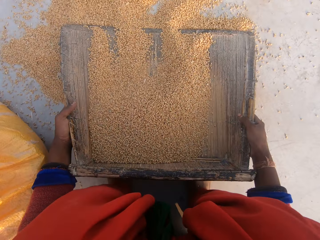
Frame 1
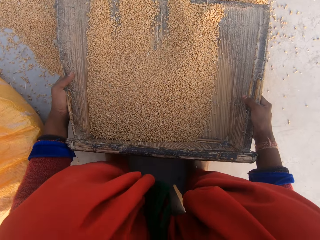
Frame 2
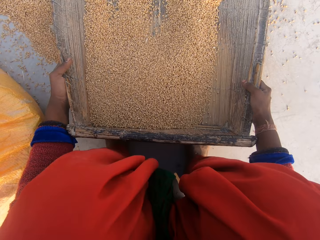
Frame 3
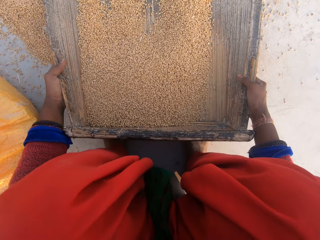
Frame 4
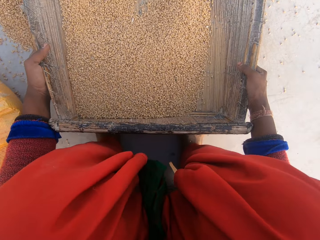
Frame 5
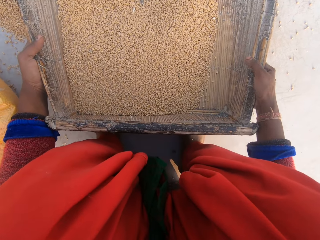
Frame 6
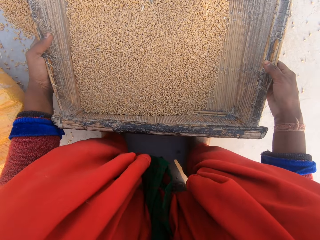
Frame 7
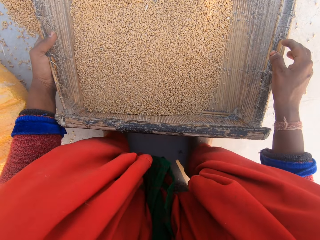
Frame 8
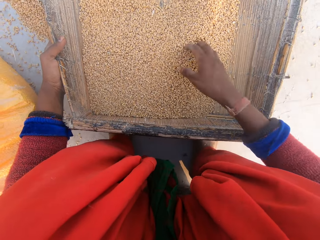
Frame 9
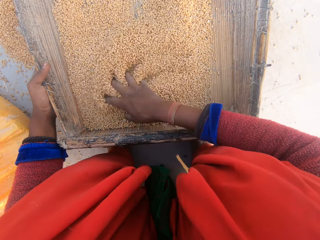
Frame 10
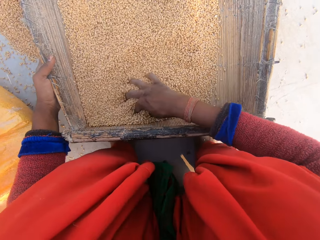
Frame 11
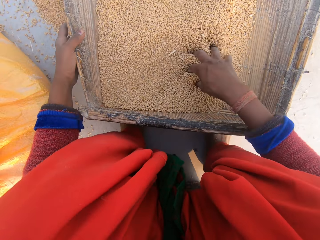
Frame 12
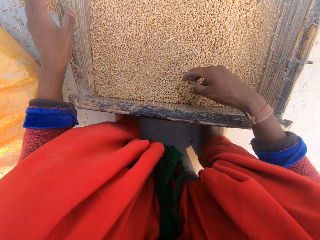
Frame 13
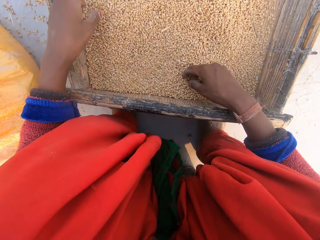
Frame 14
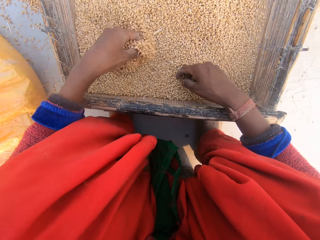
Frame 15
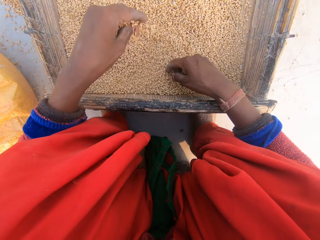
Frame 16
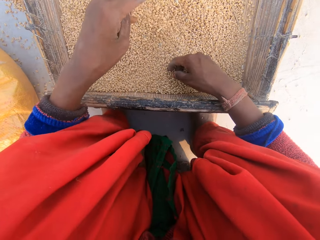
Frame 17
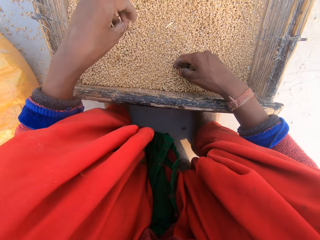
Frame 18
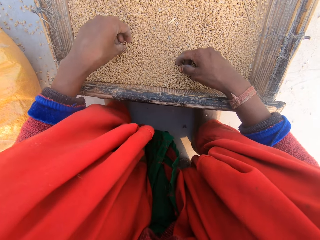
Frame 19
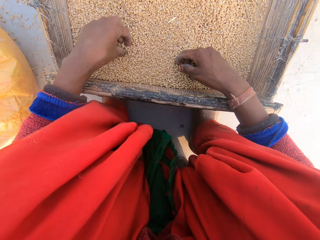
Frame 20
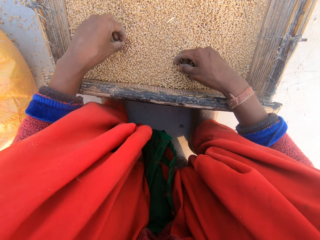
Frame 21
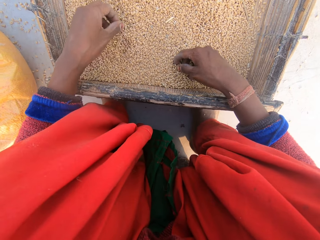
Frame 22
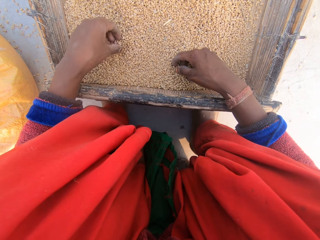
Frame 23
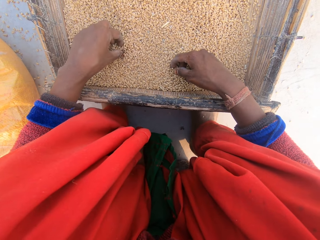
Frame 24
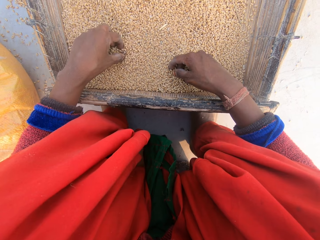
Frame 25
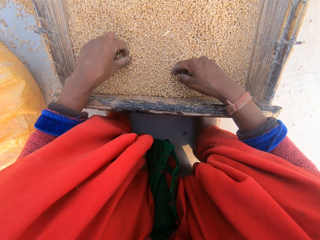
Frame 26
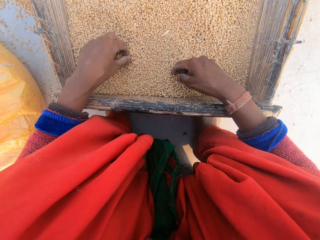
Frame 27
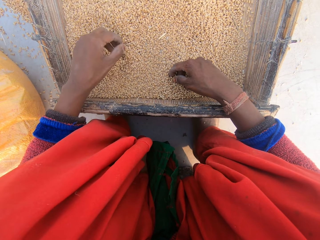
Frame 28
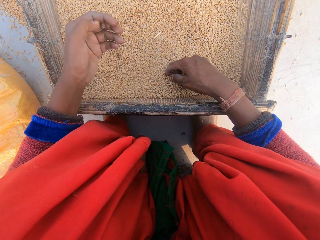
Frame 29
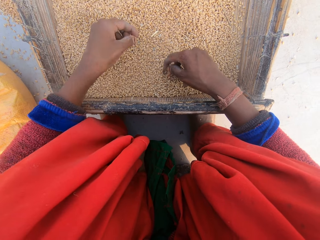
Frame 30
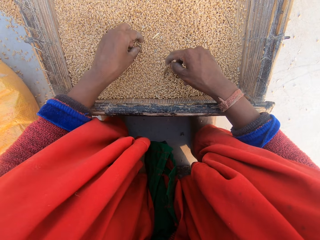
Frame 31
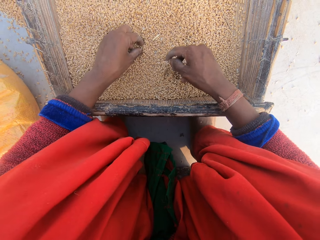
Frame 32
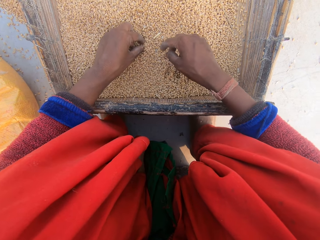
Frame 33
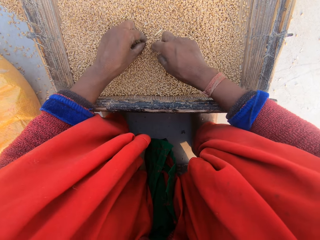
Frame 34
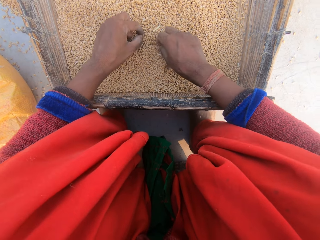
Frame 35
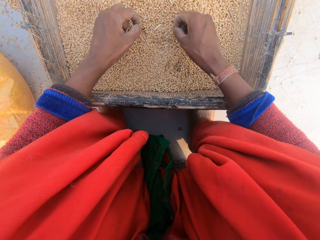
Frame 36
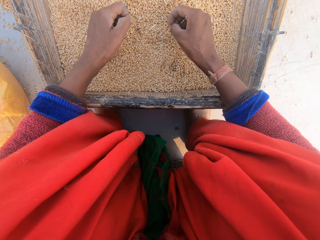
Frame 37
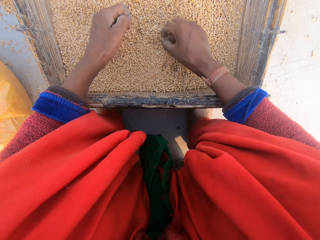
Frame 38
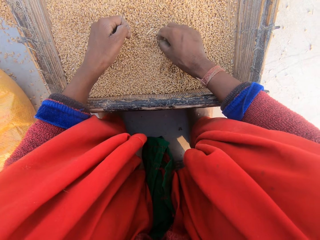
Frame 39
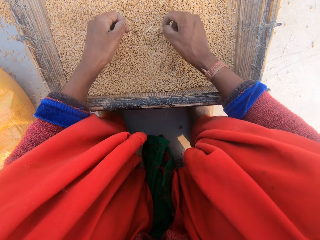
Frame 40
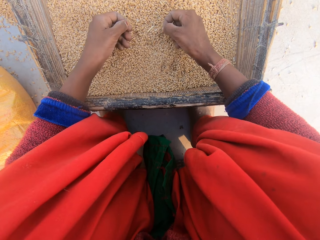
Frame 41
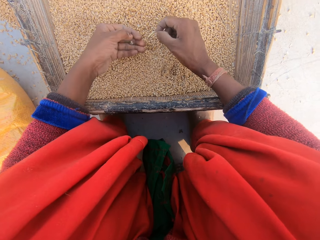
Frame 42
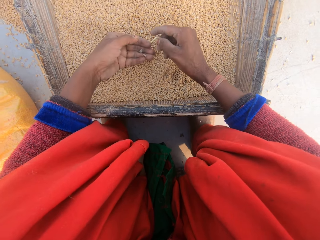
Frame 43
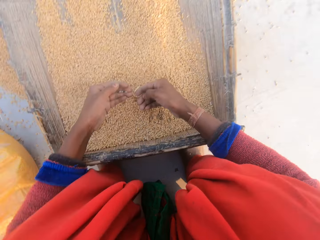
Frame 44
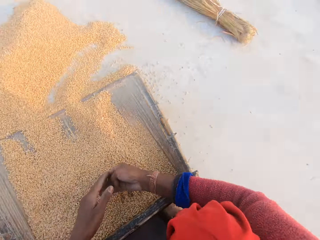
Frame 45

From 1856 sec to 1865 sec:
The camera wearer stares at the grains. She rubs the grain on the sieve with her right hand. She inspects the grains. She removes dirt in the grain with her right hand.

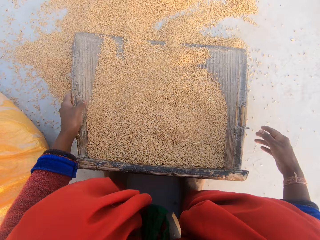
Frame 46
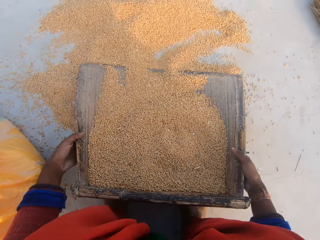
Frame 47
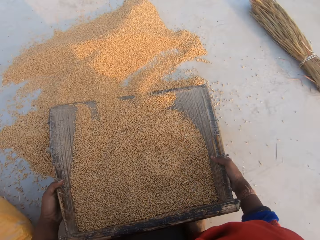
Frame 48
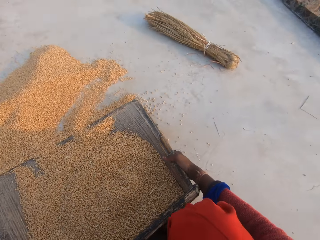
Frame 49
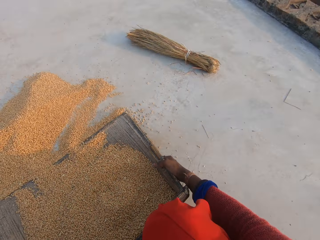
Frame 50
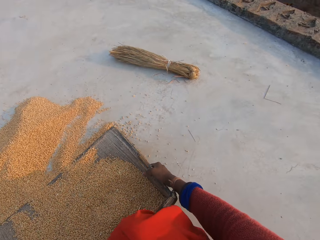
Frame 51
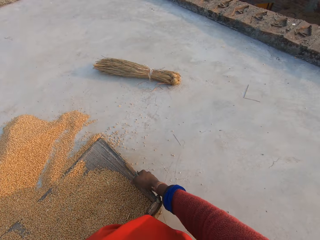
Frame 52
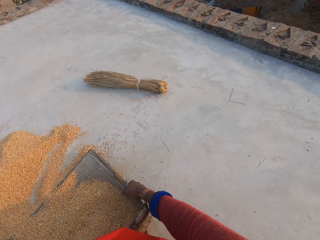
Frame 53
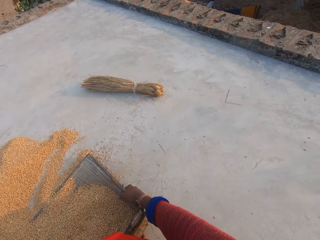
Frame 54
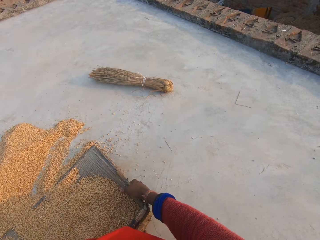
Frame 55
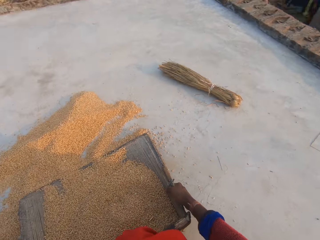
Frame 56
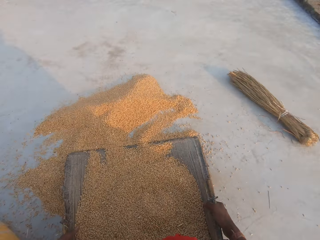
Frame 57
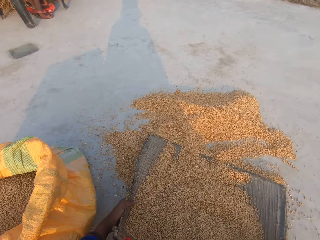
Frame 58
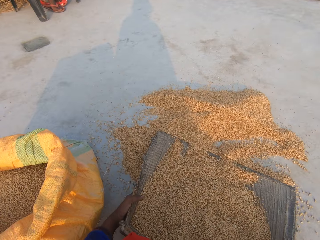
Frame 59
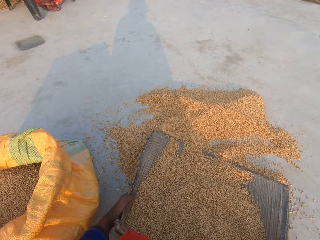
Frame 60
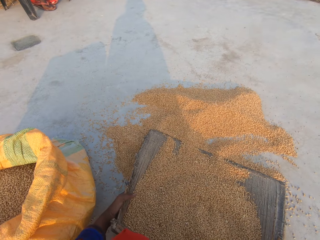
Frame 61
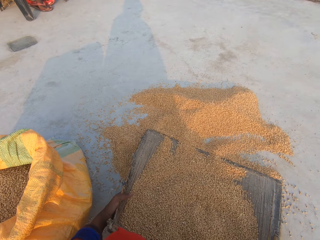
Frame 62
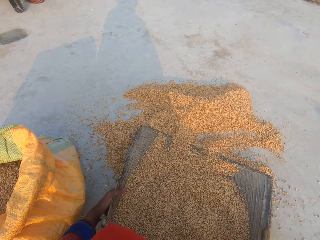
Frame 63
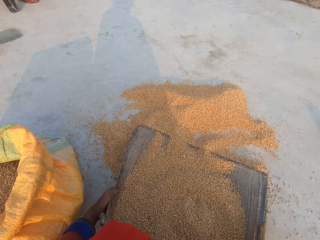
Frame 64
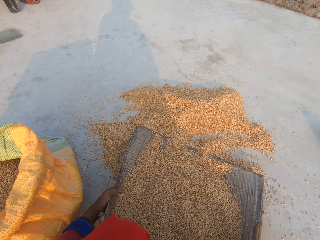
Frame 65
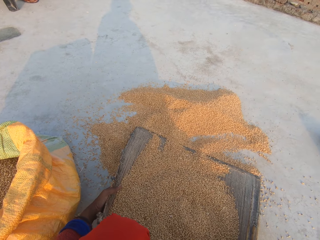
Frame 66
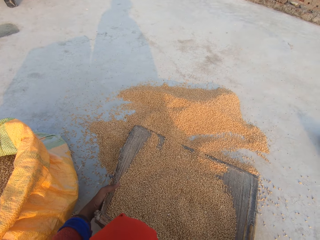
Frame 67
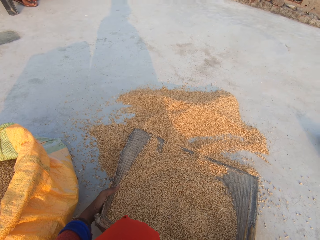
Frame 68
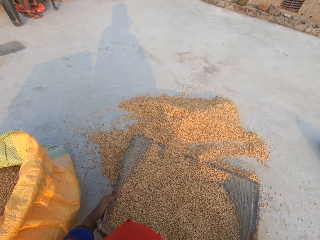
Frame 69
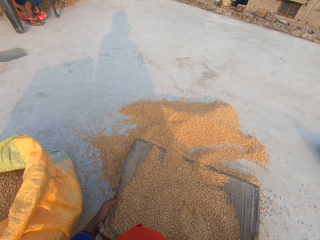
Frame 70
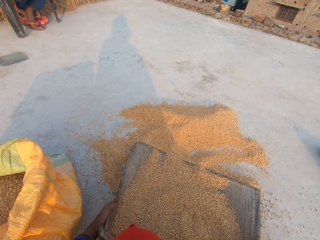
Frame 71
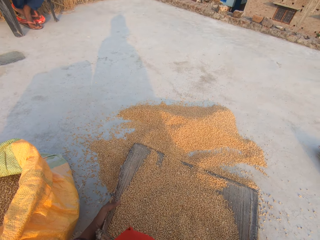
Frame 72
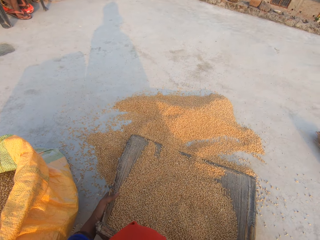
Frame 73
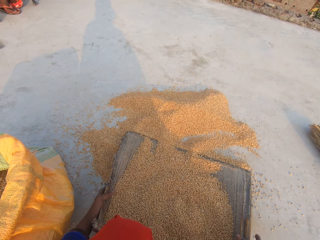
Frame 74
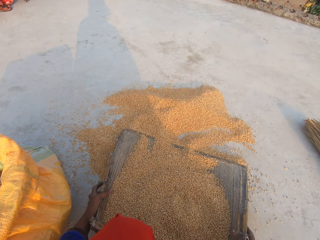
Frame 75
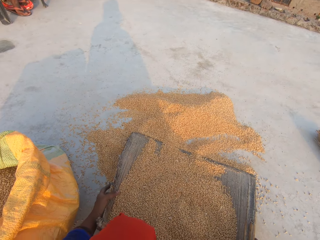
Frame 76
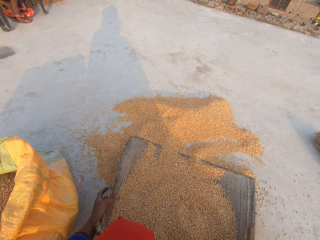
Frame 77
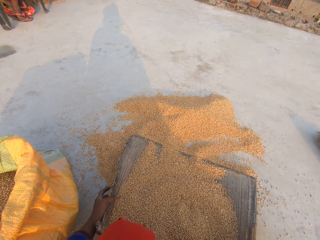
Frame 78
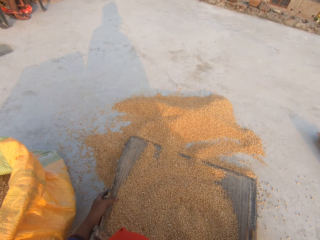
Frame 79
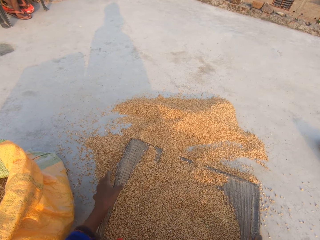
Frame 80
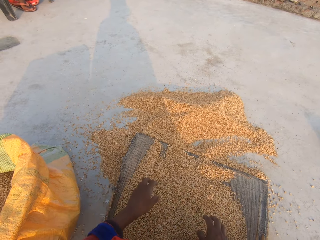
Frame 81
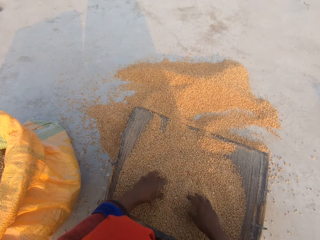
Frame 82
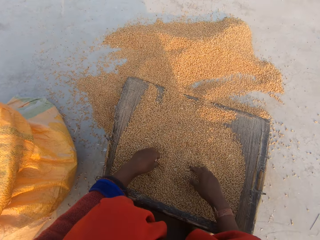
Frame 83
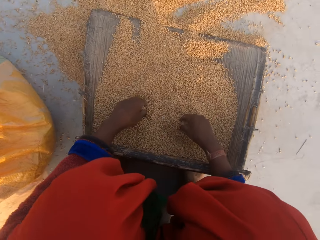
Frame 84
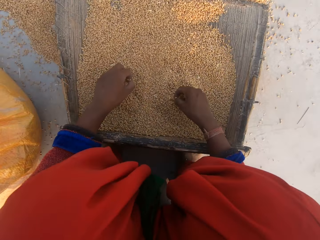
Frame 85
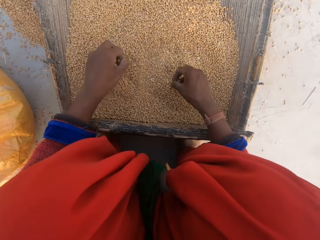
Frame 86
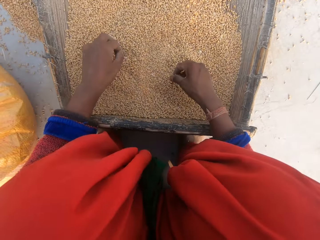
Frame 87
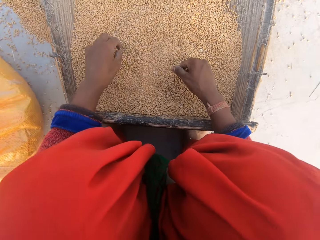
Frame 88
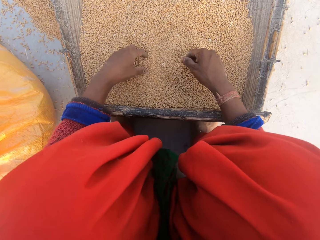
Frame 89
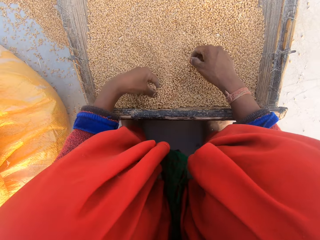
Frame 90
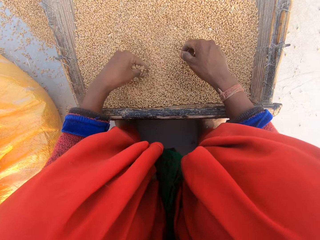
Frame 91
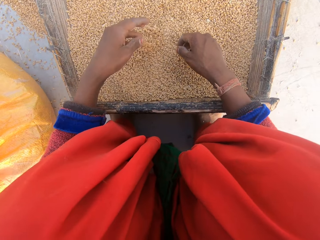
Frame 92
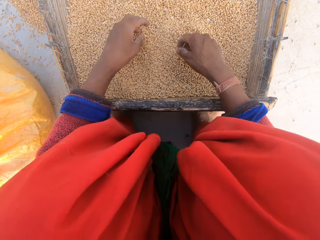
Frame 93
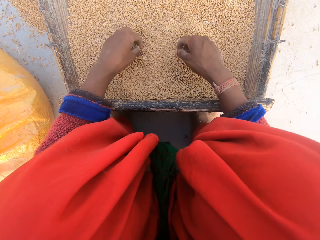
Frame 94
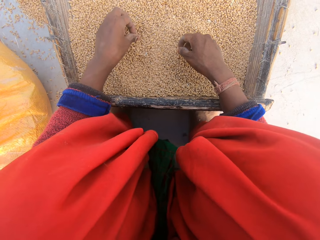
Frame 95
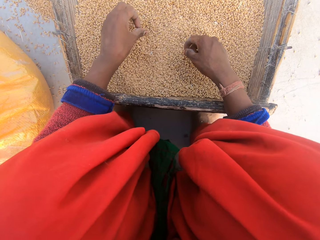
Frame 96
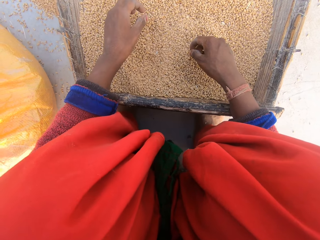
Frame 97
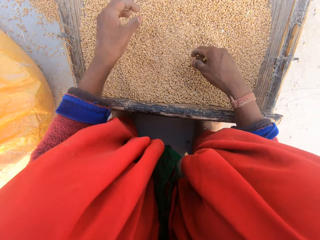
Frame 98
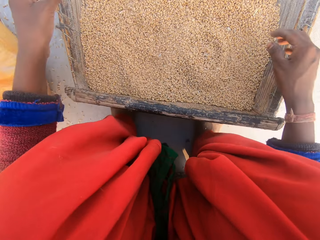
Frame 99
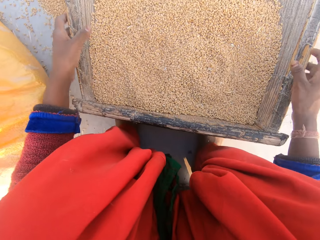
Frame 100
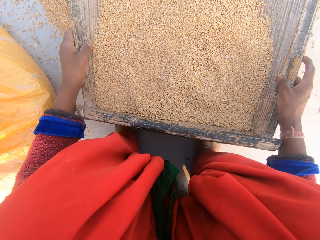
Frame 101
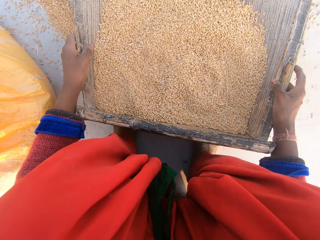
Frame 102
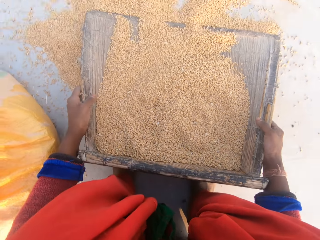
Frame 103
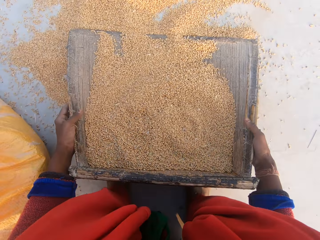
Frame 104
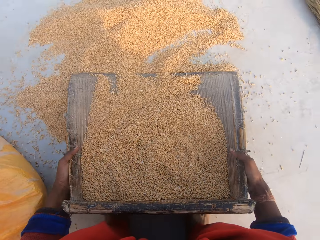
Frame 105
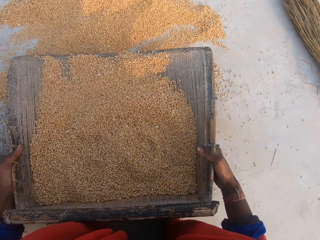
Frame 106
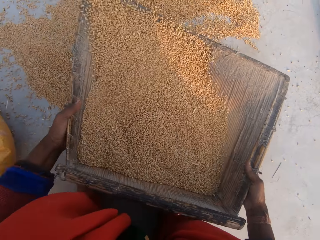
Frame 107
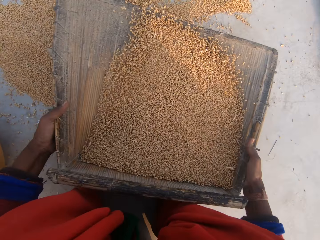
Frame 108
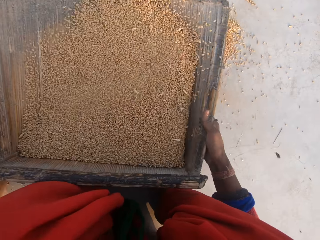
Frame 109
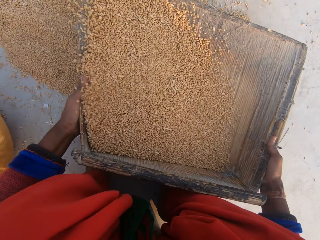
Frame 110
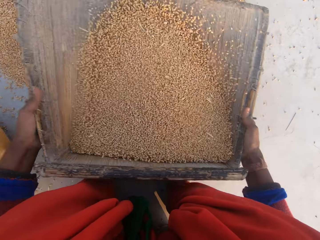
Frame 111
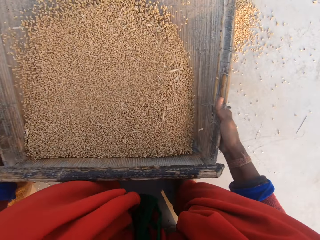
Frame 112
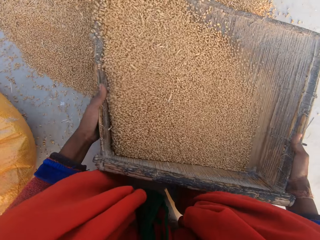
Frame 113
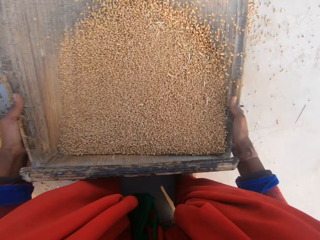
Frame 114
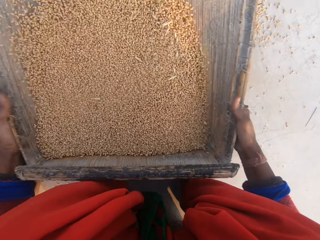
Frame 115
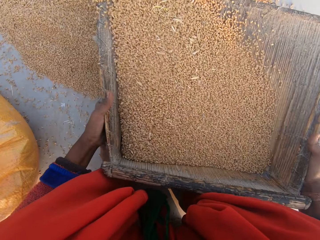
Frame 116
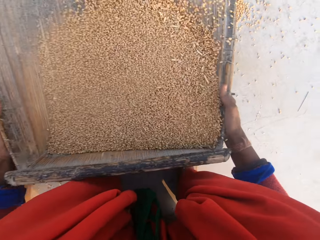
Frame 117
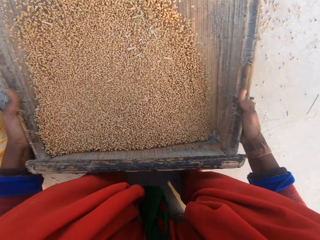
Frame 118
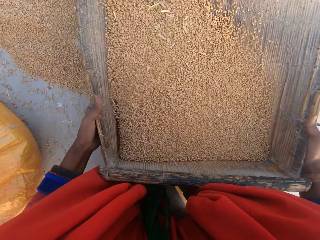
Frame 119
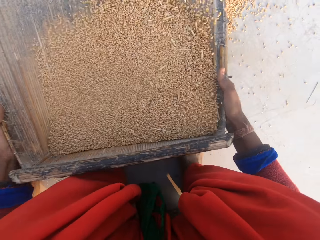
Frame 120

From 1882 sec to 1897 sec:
The camera wearer stares at the broom. A man sits on the chair. The camera wearer talks with the man. They touch the wheat kernels. They hold the sieve. They shake the sieve or tray with the wheat kernels or beans.
